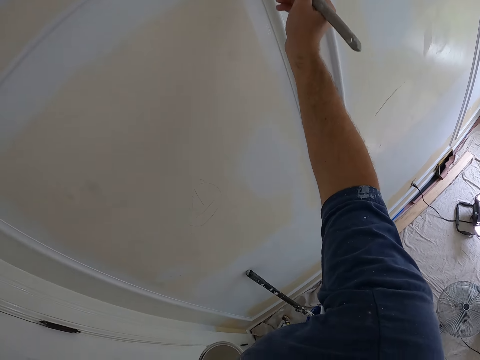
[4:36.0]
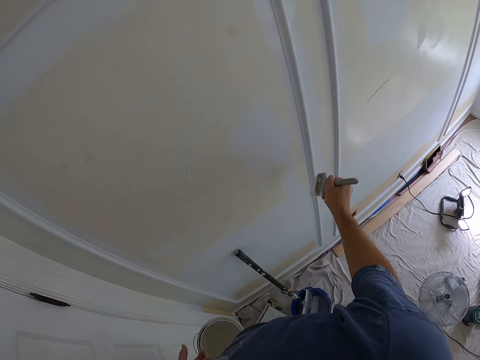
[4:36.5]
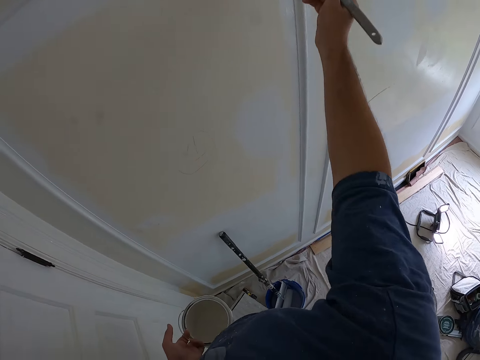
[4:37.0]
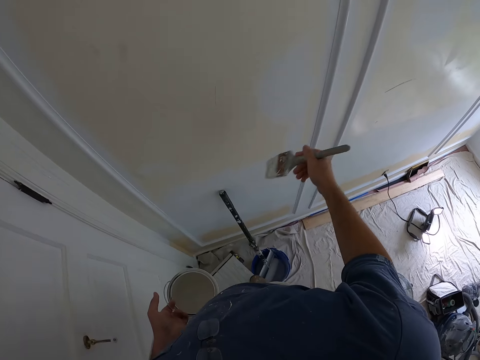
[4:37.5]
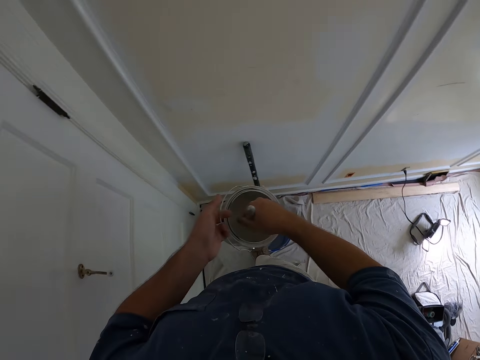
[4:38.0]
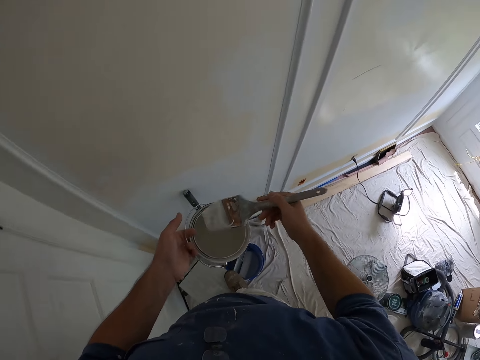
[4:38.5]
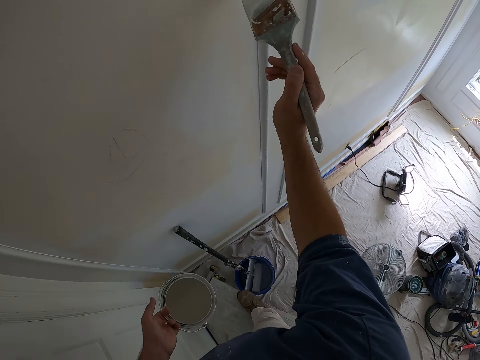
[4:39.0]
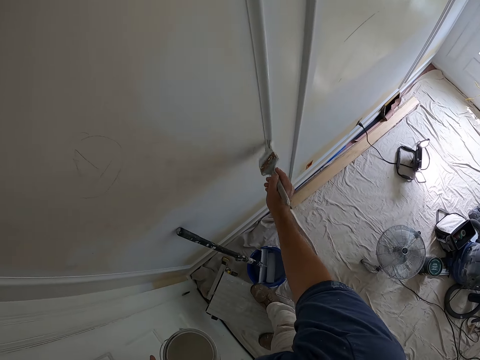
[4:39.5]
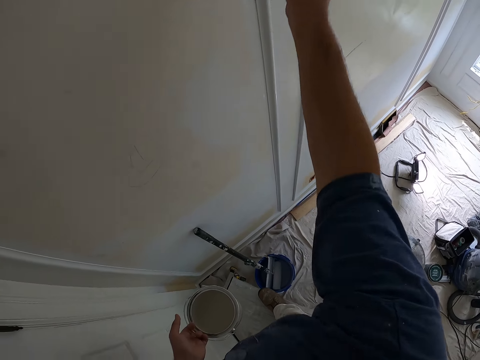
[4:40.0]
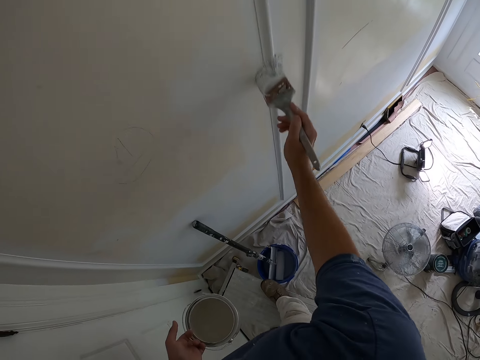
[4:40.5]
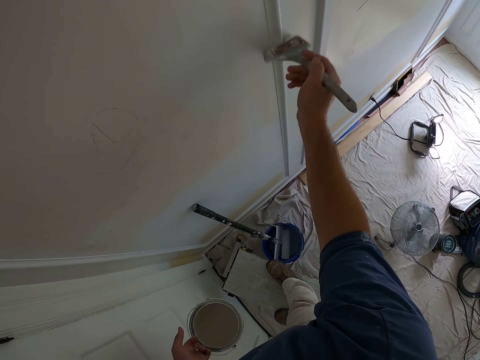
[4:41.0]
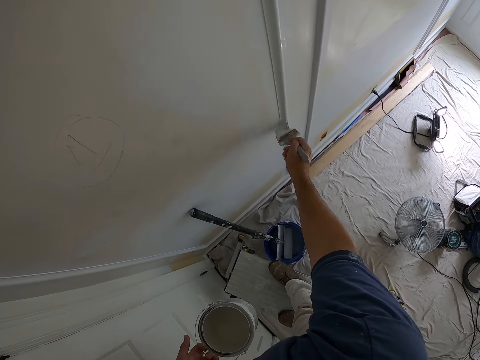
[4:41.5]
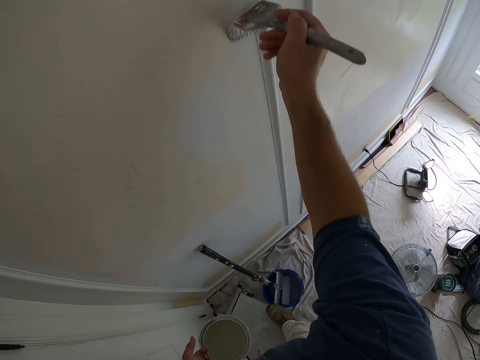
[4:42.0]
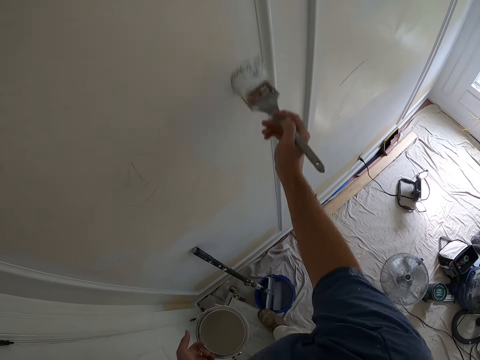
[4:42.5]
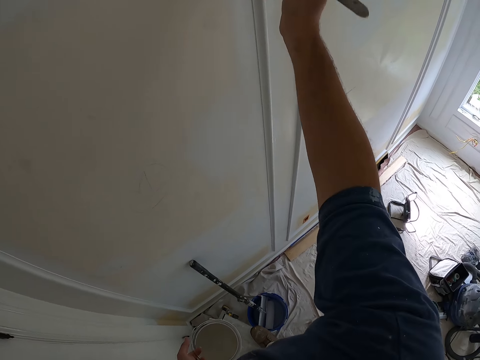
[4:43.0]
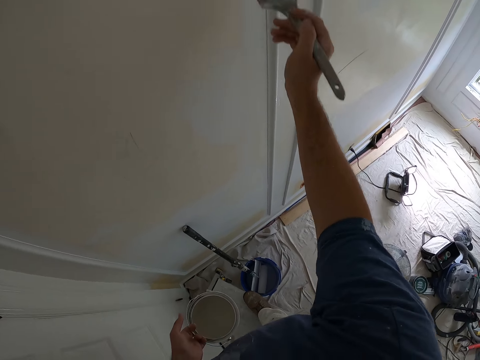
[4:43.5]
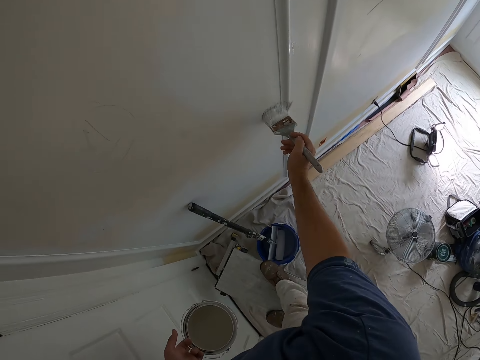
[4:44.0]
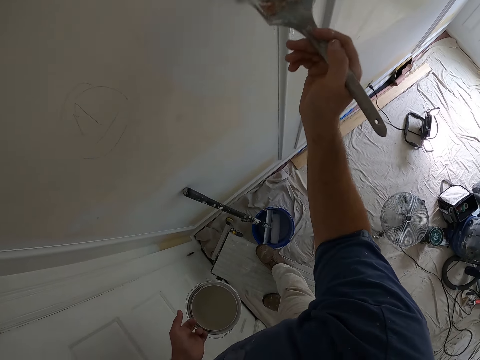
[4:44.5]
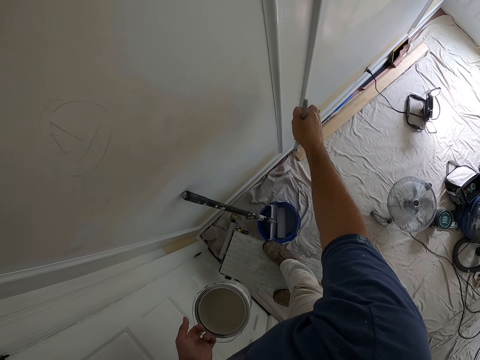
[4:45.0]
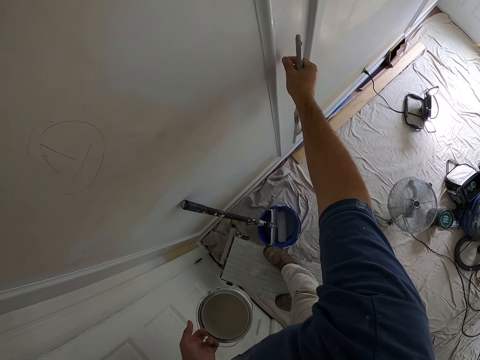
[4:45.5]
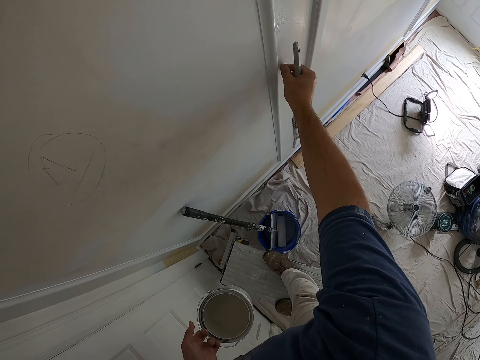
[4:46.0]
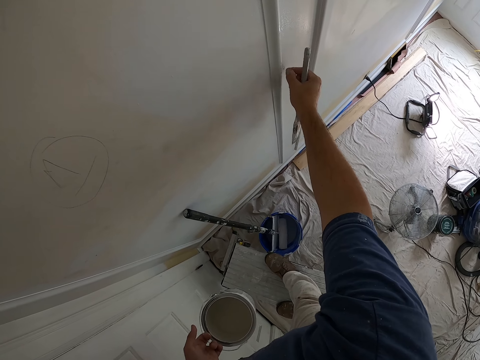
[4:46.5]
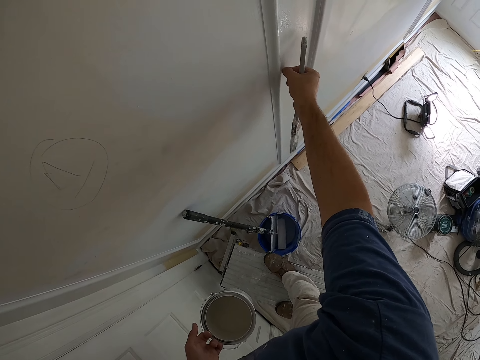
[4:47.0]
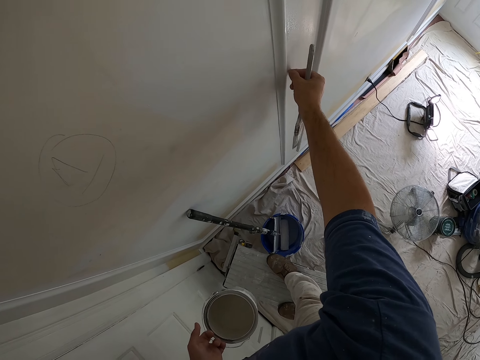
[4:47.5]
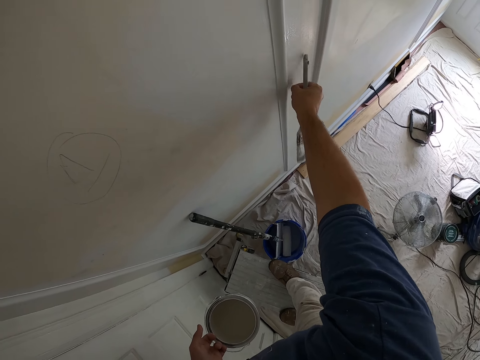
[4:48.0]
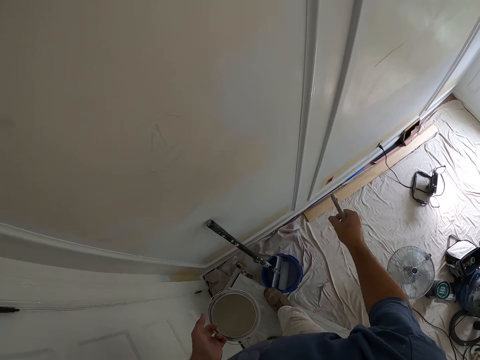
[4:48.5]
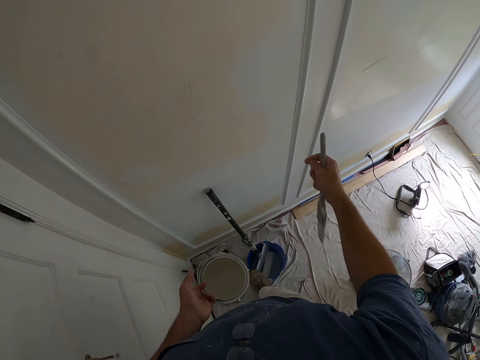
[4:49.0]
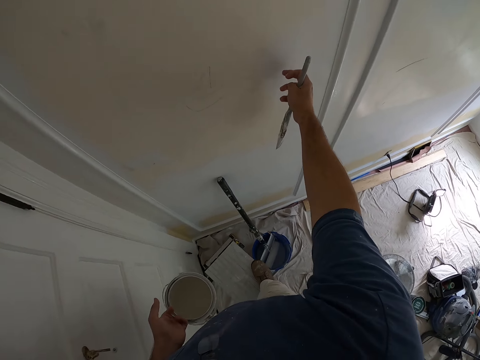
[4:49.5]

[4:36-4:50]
The camera wearer dips the paint brush into the bucket of paint. They paint the wall with the paint brush. They remove dirt from the wall.

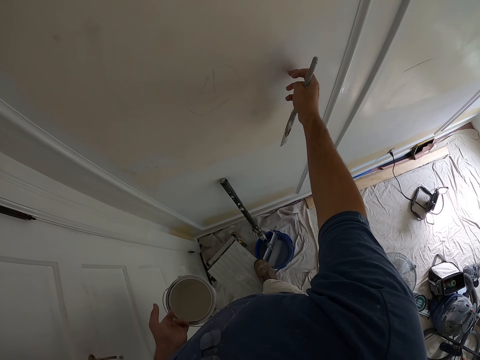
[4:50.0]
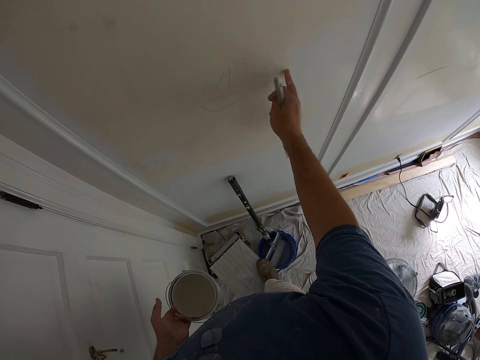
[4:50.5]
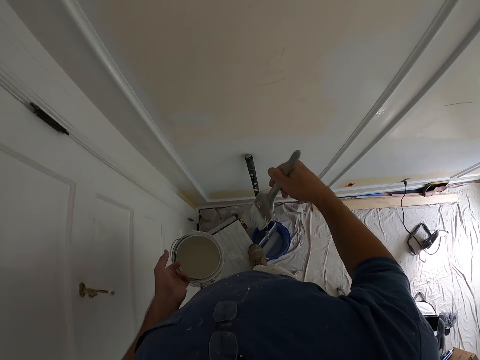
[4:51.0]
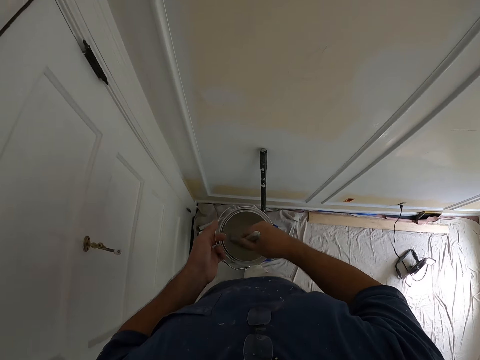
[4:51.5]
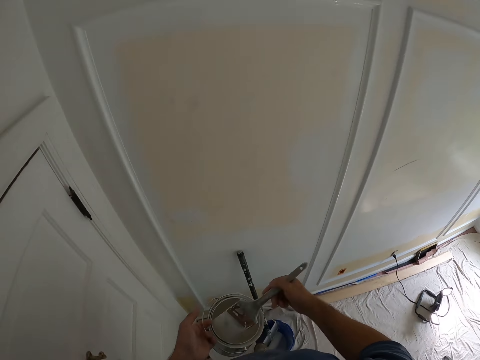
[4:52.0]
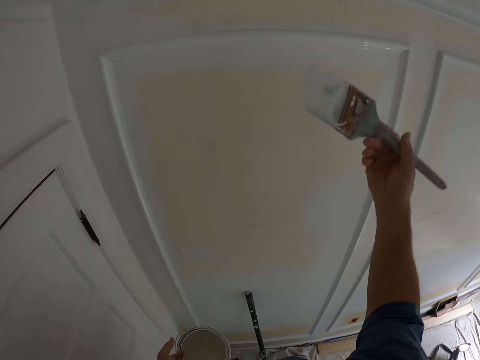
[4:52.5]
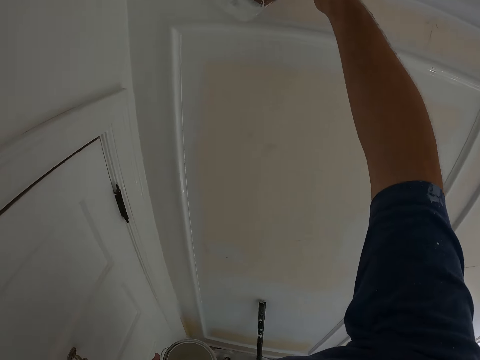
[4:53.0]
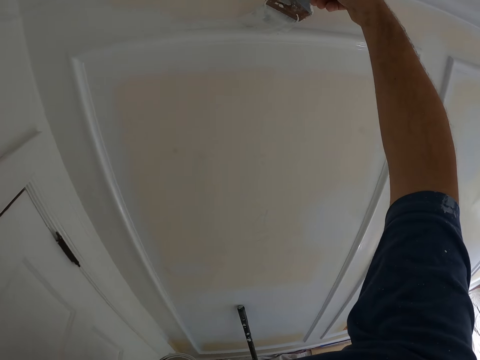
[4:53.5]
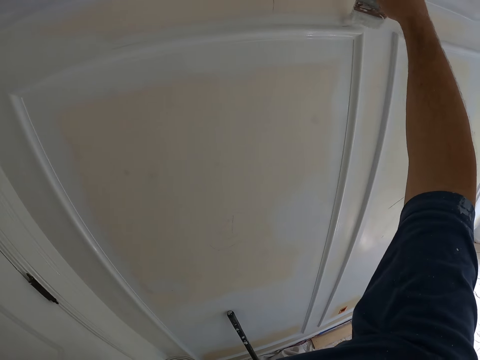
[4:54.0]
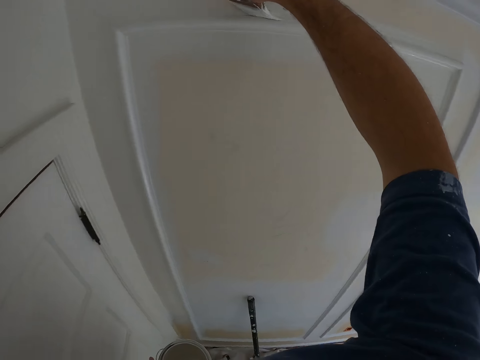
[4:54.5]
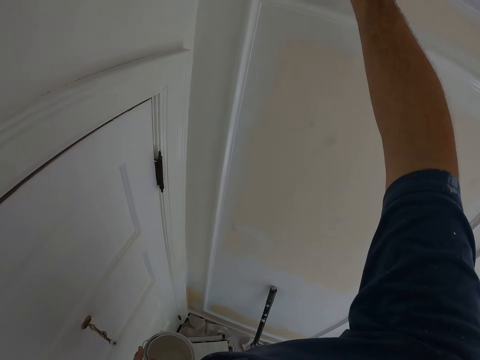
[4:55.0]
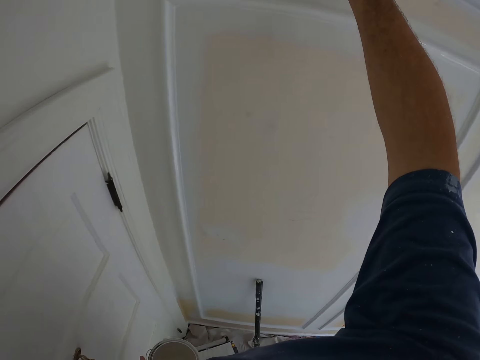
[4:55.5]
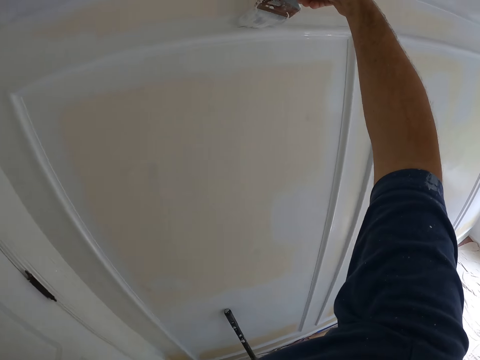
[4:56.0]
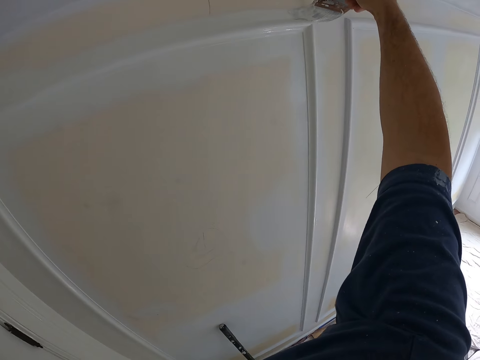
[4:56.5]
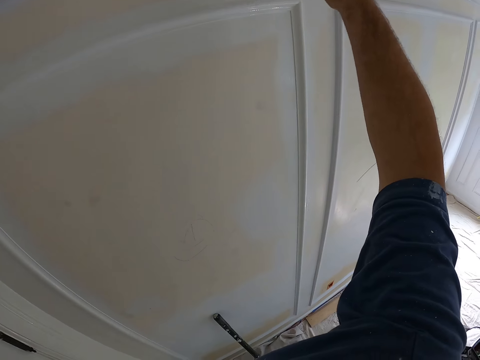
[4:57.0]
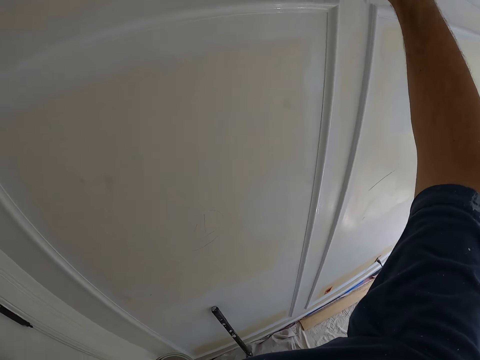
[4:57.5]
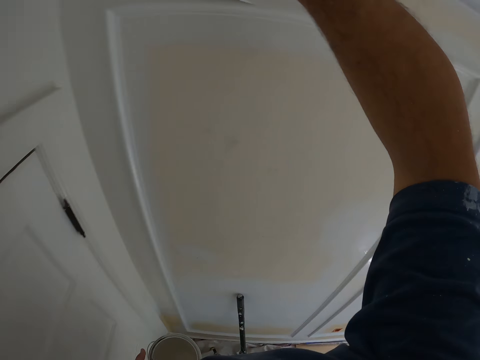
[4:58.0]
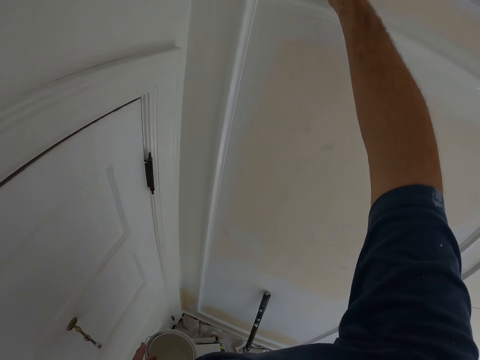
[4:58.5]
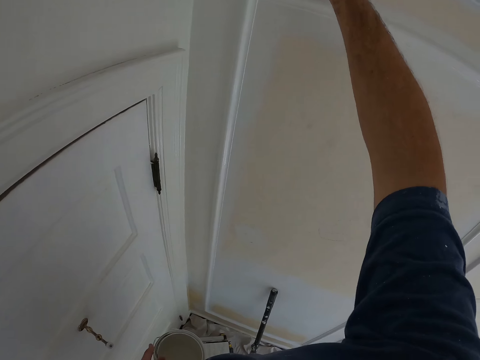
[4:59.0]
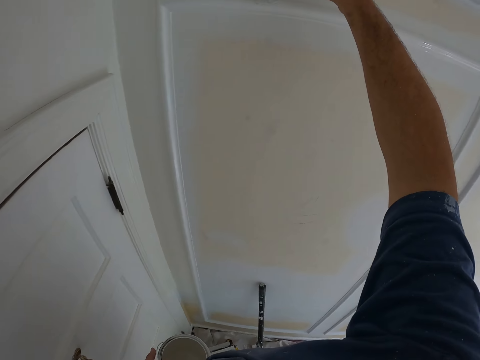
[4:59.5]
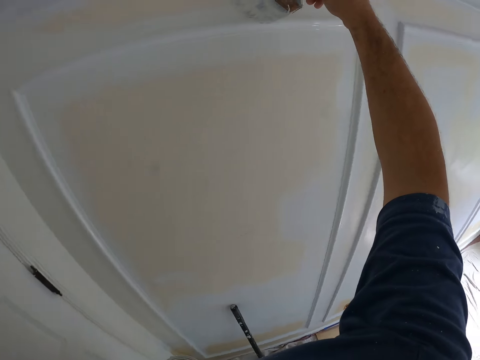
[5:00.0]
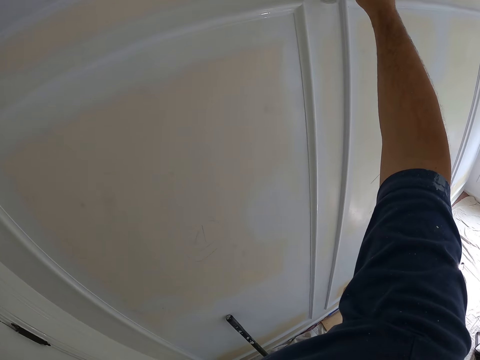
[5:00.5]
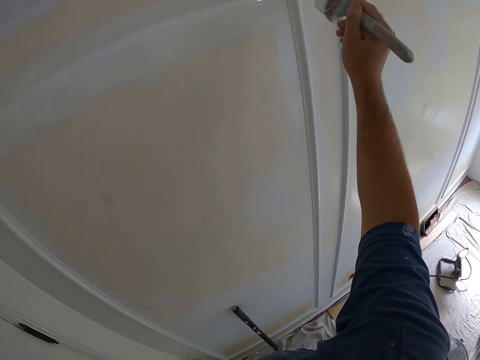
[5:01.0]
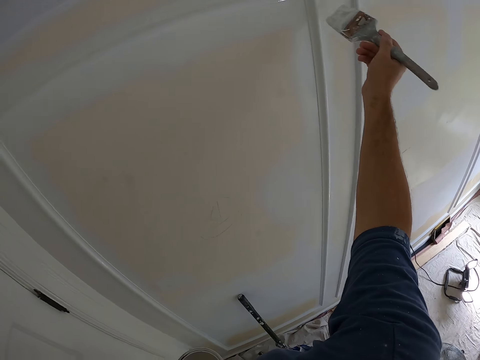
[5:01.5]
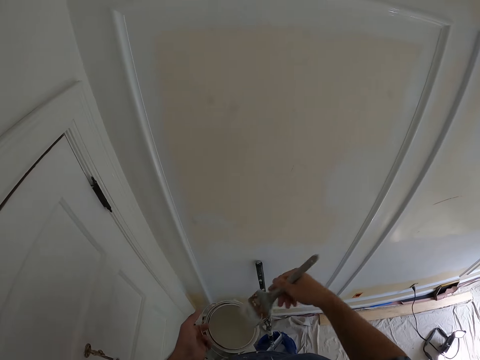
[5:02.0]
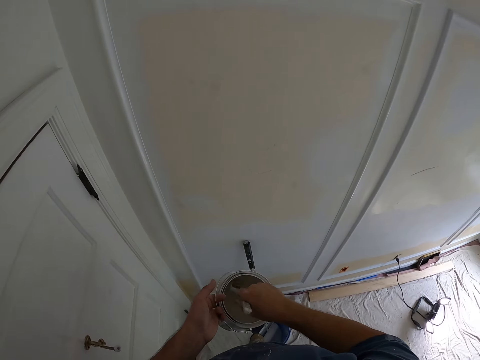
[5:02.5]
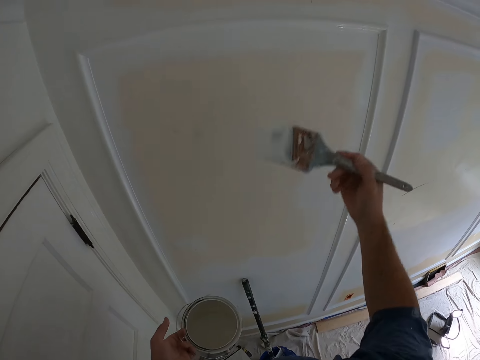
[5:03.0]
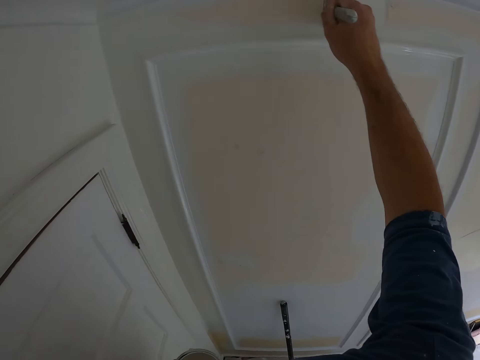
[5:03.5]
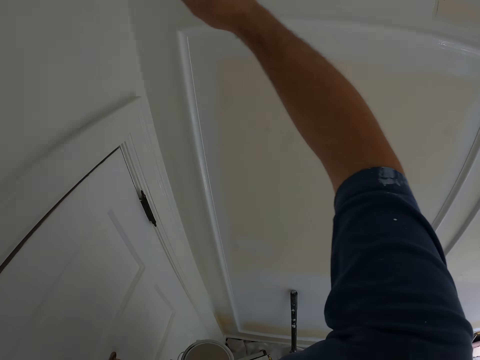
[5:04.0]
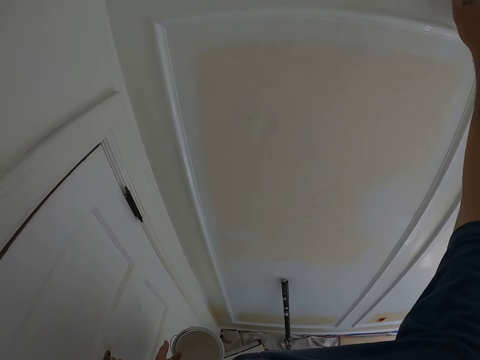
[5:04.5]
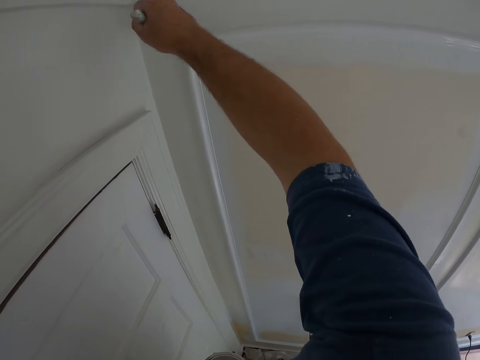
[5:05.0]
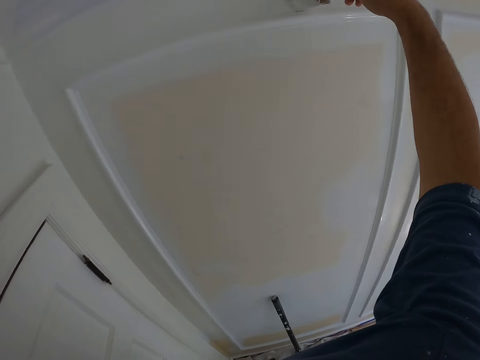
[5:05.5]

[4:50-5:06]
The camera wearer puts the painting brush in the paint can. They paint the wall. They put the painting brush in the paint can. They paint the wall.
